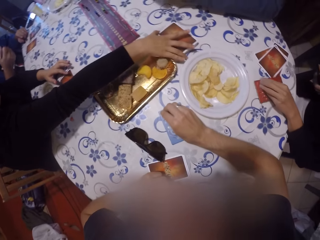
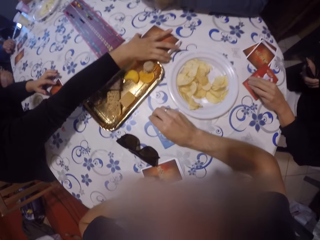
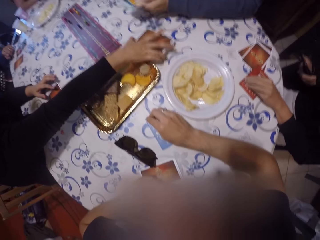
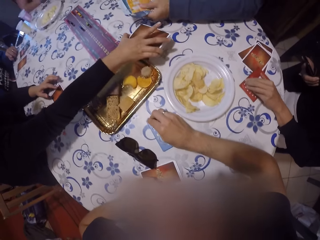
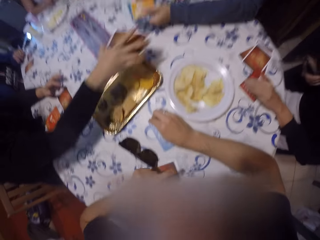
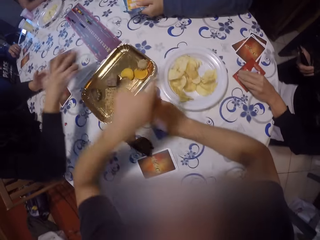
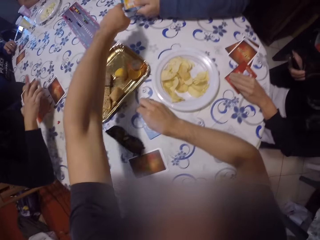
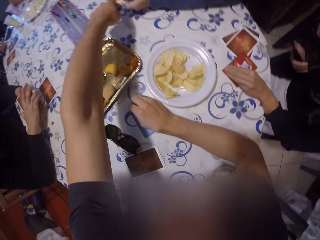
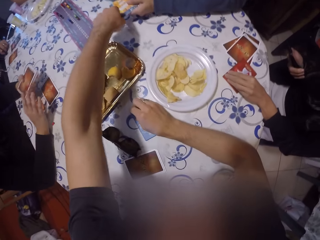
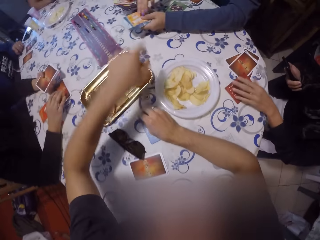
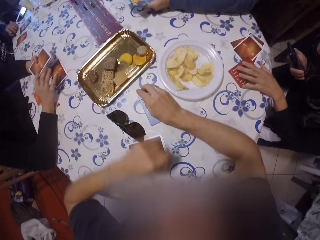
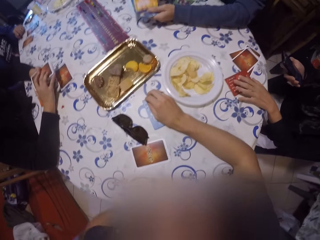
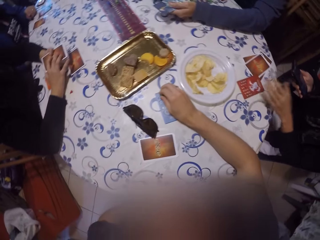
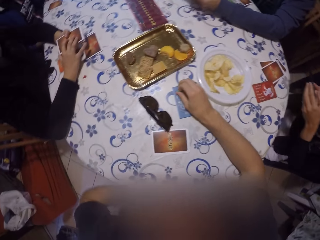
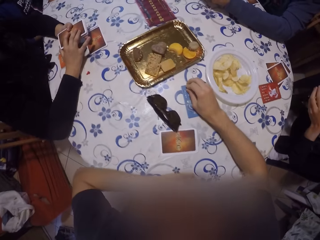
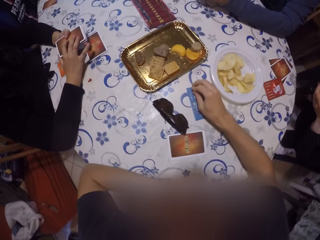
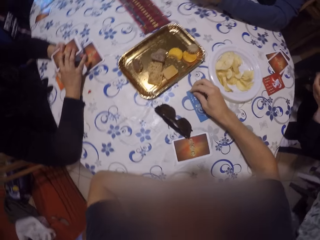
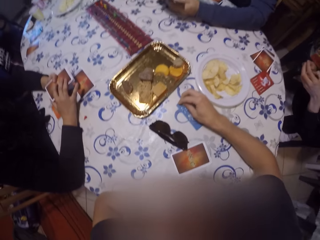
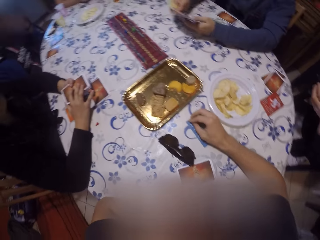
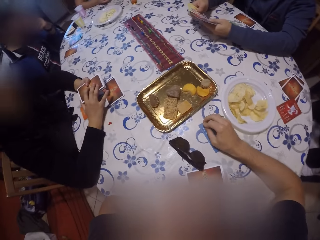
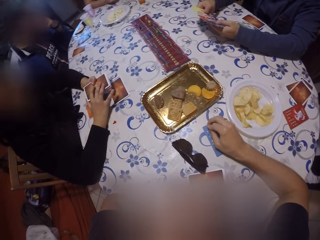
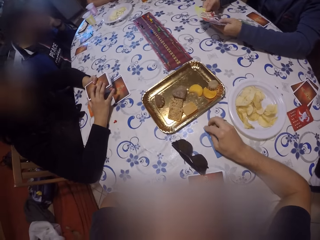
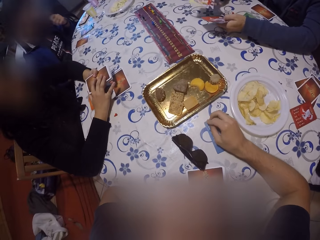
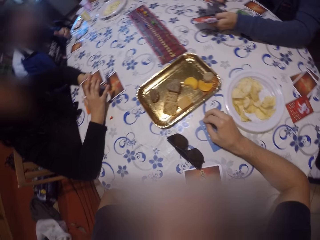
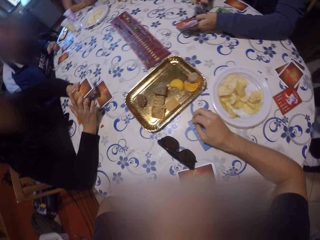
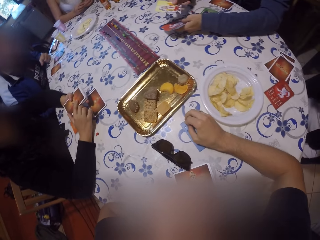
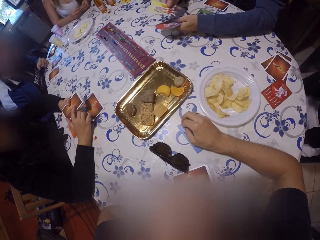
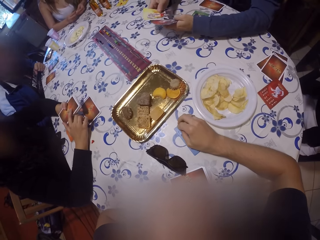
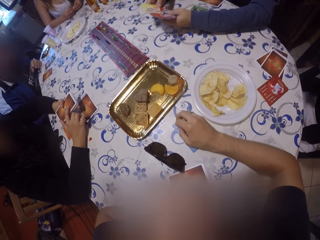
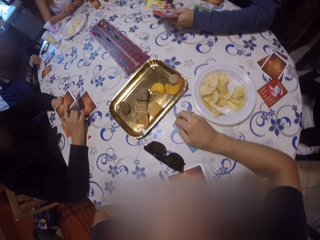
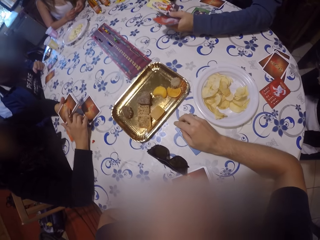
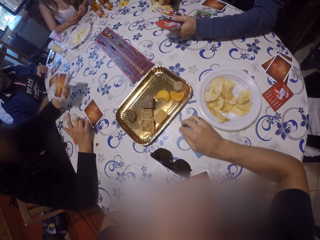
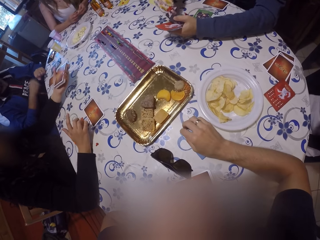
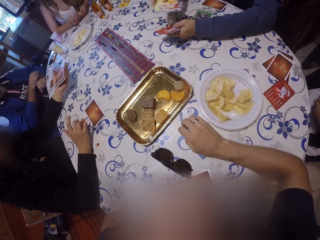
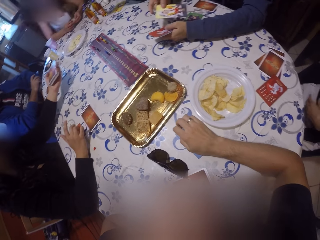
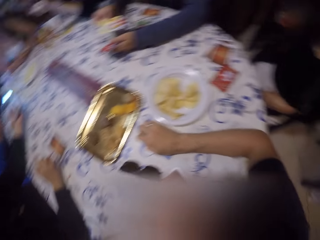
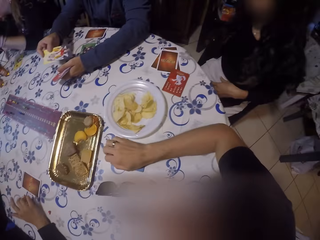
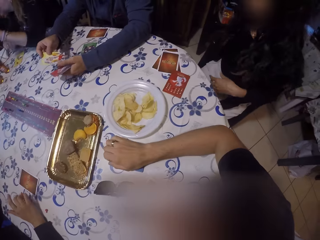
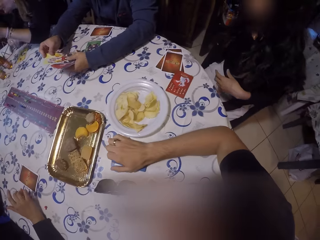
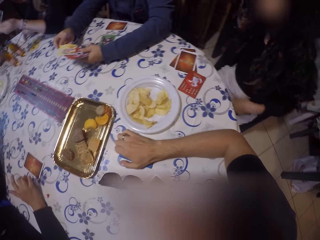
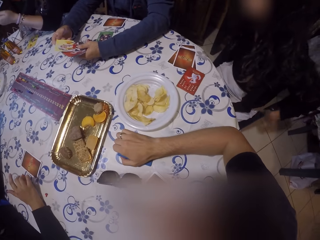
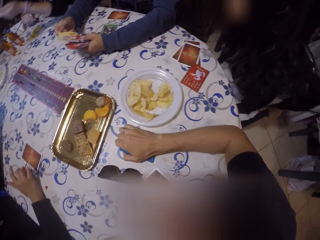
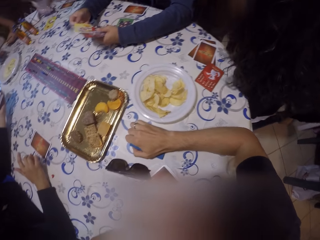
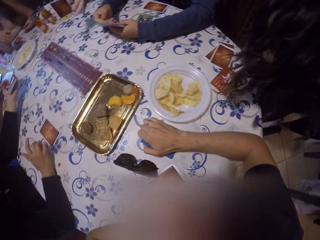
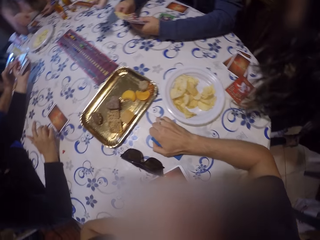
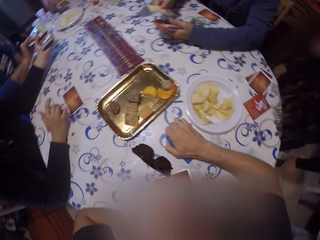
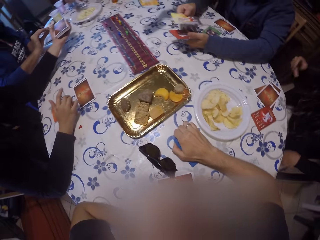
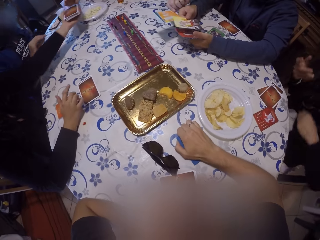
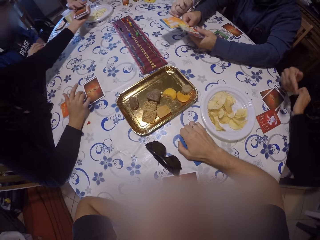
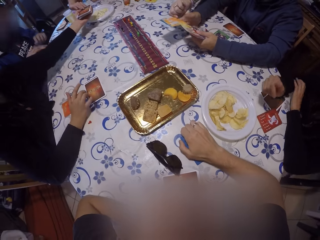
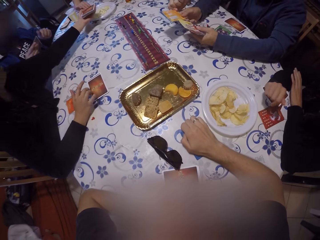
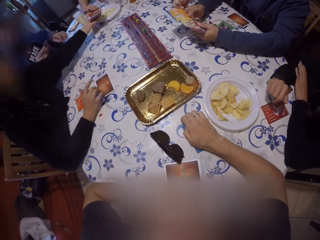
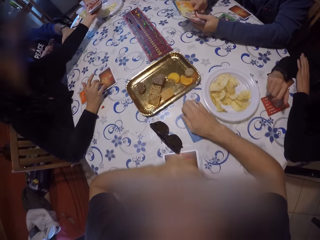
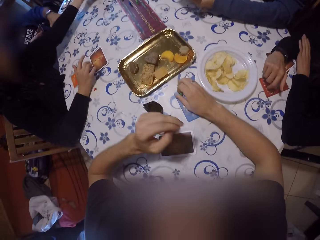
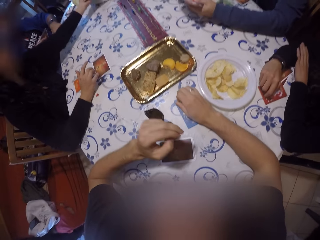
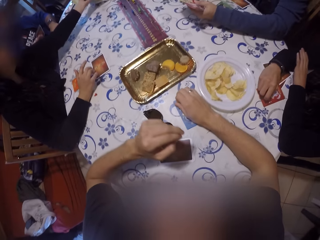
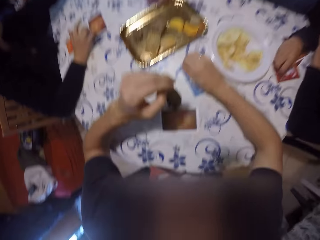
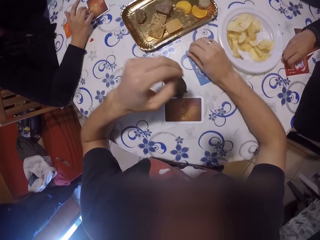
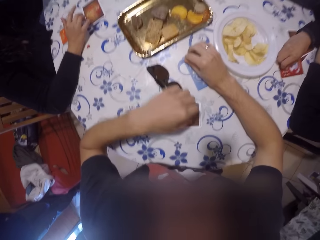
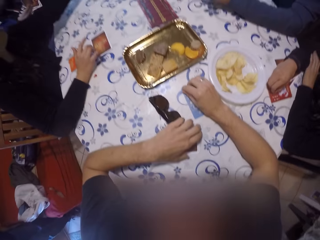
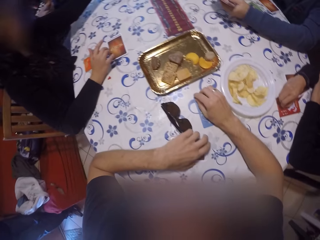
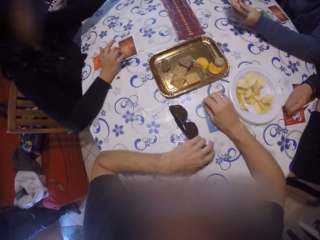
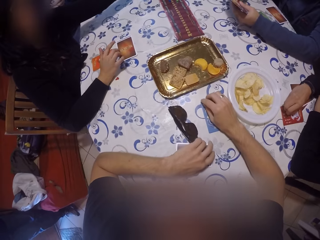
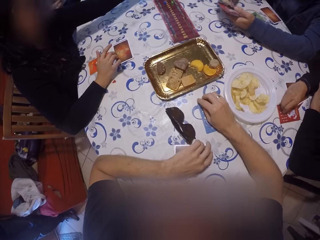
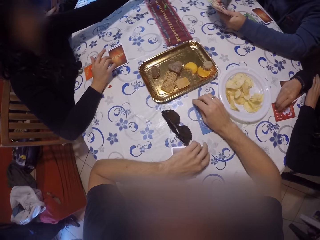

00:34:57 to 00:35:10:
The man picks a pile of cards from the table. A woman takes the play card. The camera wearer moves his hand. A man shuffles the play cards. The lady passes the cards to another man. The other man picks a card with his left hand. Another woman moves the chair. The lady passes the cards to another lady. The other lady picks a card with her right hand.

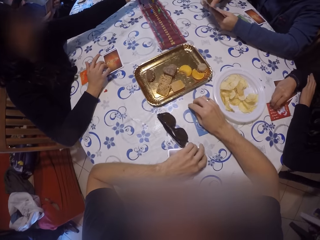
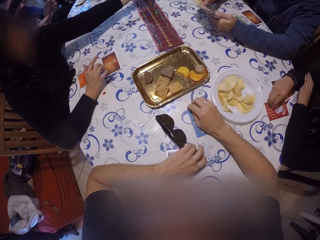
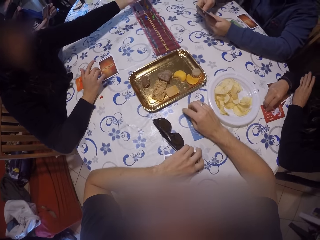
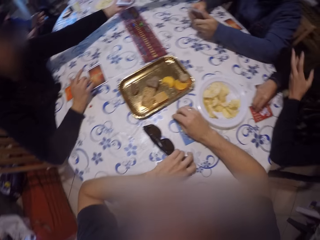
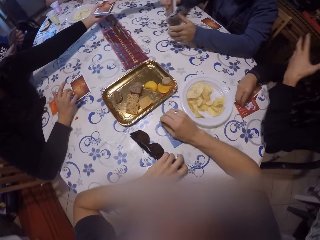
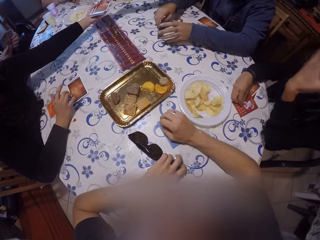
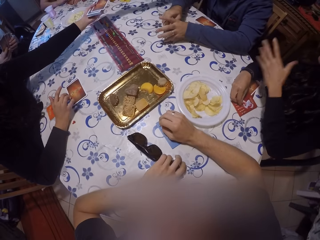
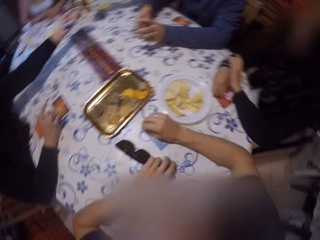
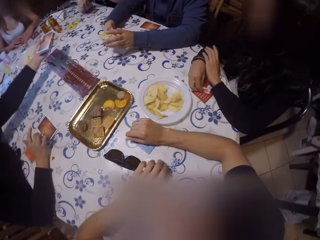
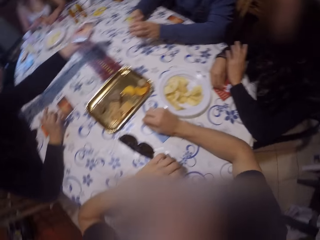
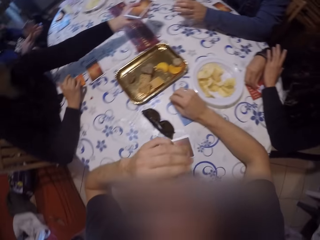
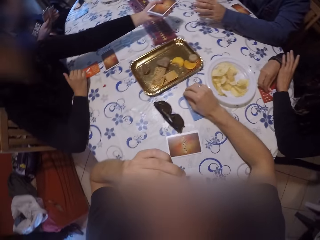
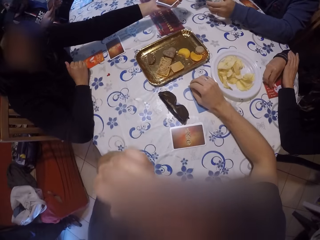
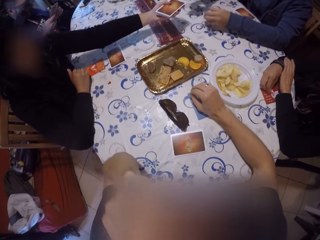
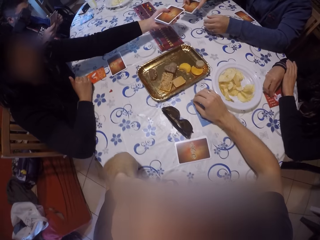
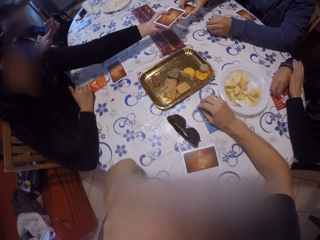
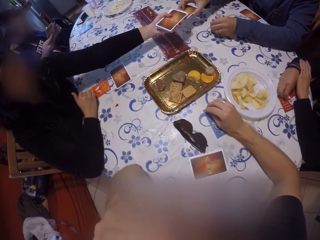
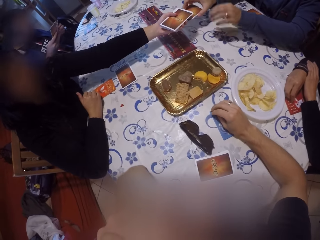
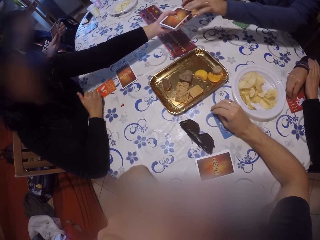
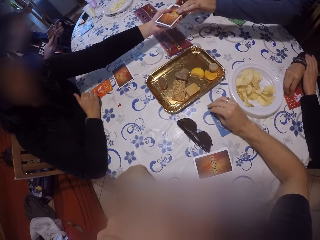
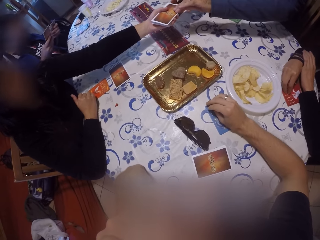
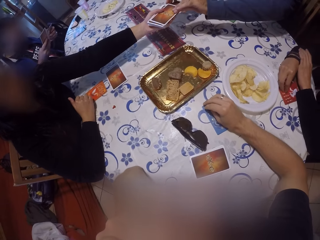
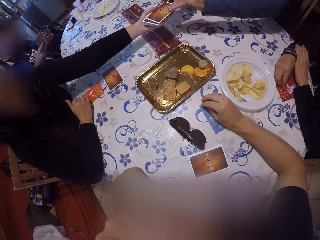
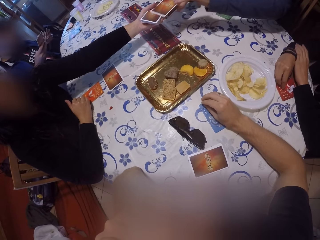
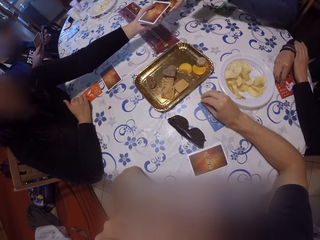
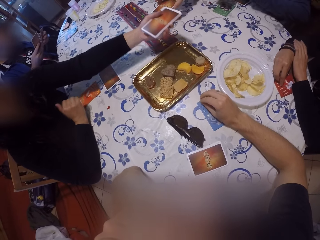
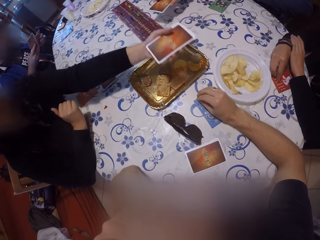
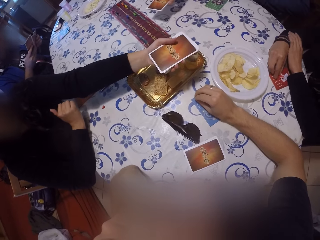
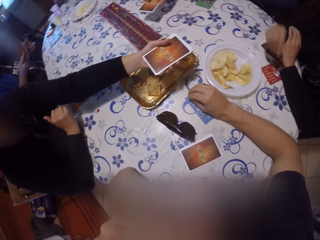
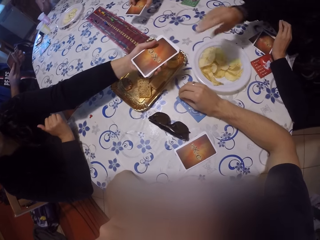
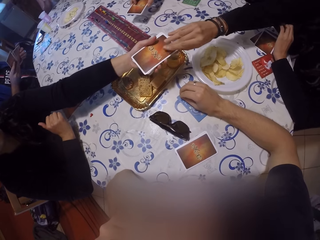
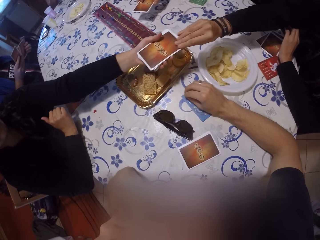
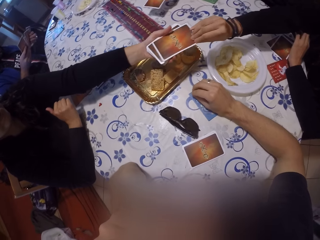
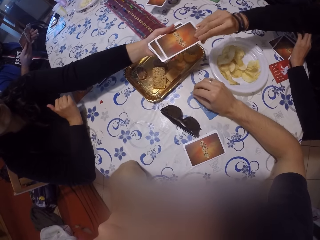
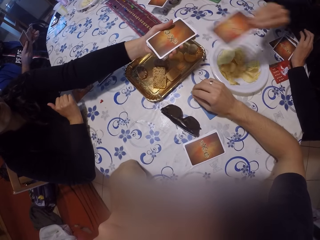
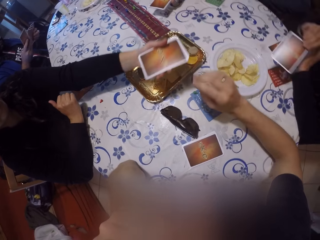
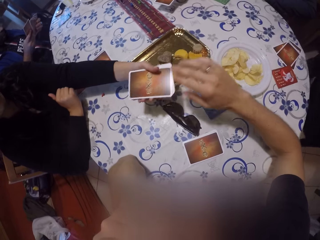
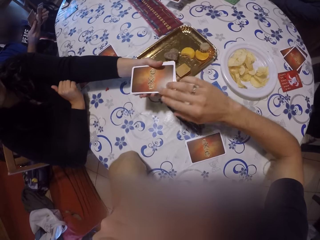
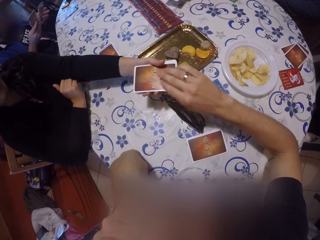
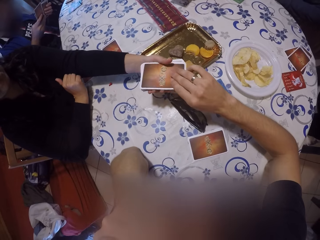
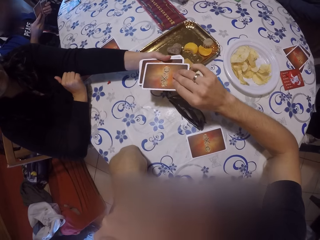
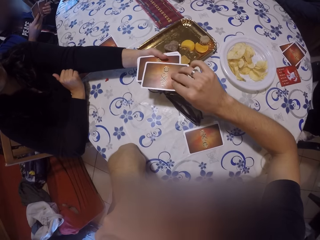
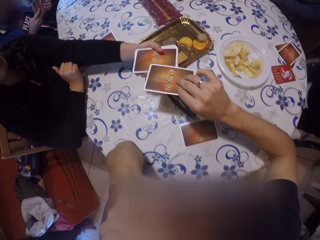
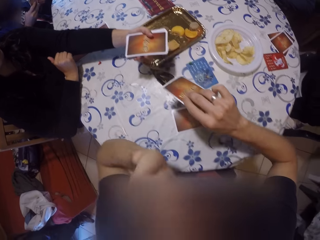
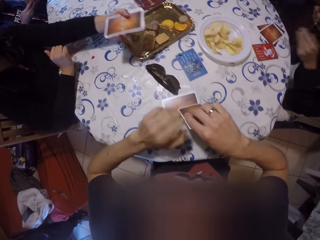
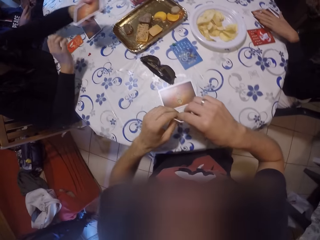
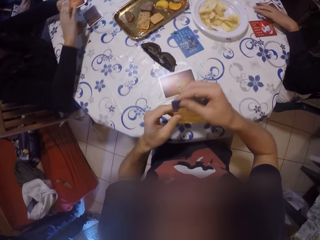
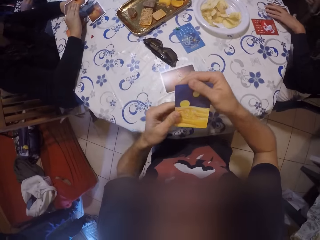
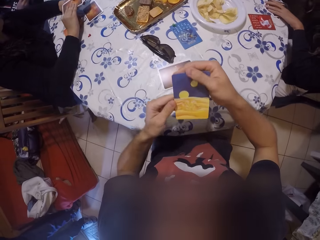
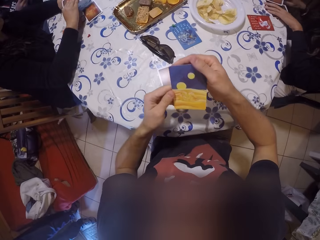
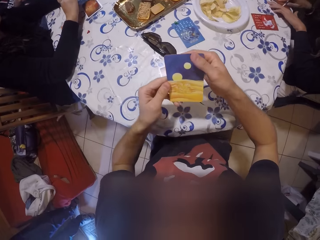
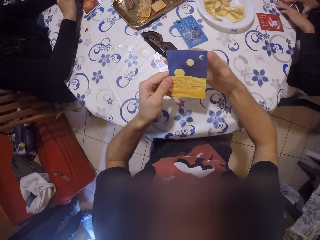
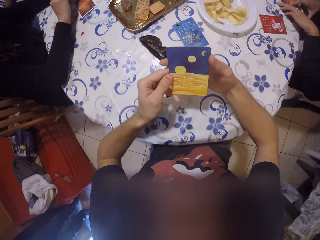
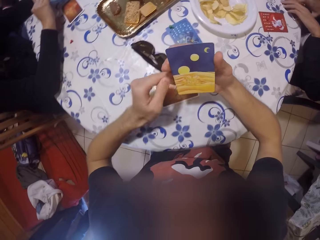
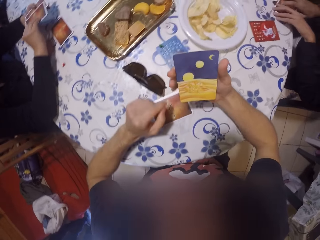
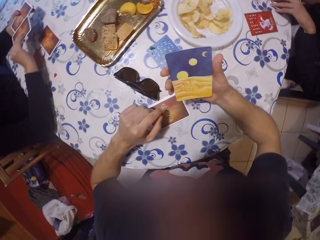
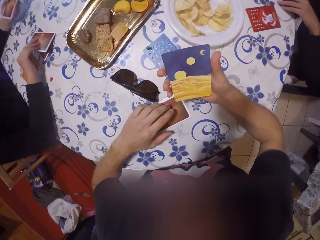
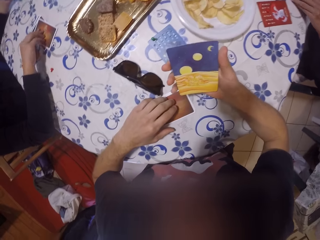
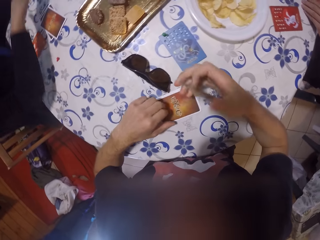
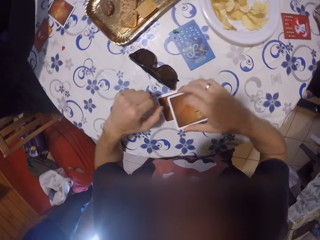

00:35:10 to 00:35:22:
A woman moves her hand. A lady picks a card with her left hand. Another lady passes the cards to a man. The man picks a card with his left hand. The camera wearer touches his face. The second lady passes the cards to a third lady. The third lady picks a card with her right hand. The second lady passes the cards to the camera wearer. The camera wearer picks a card with his right hand. He flips the card over. He looks at the play card. The second lady picks a card and drops the card on the table with her right hand. The camera wearer drops his card on the table.
